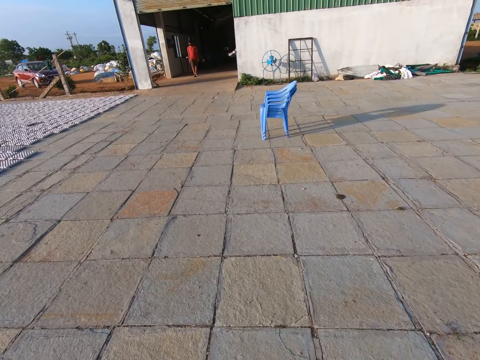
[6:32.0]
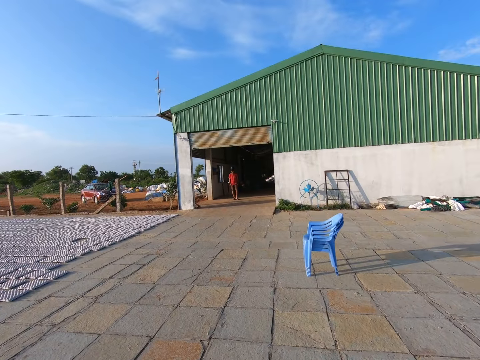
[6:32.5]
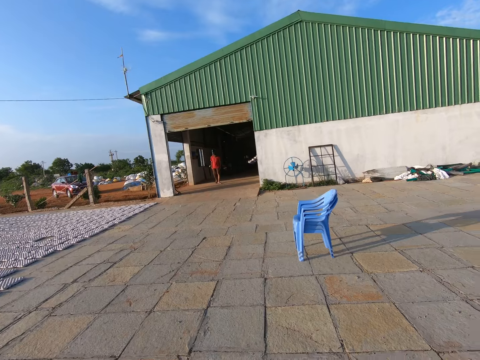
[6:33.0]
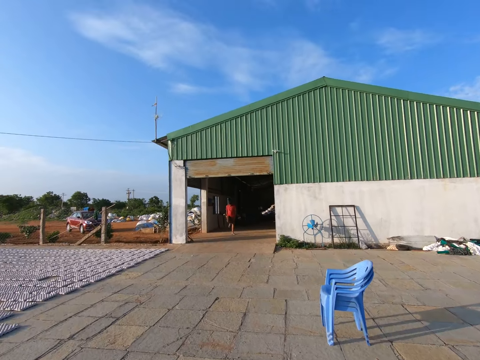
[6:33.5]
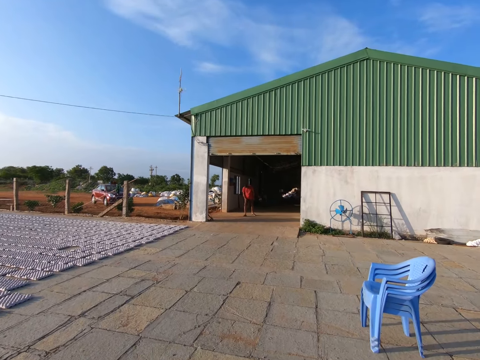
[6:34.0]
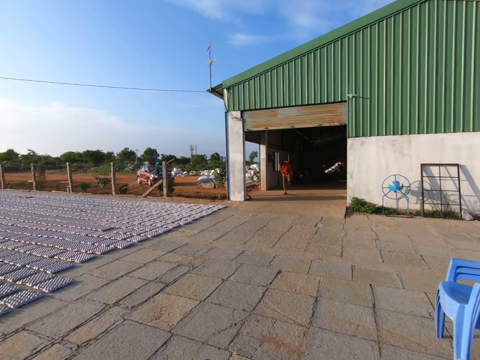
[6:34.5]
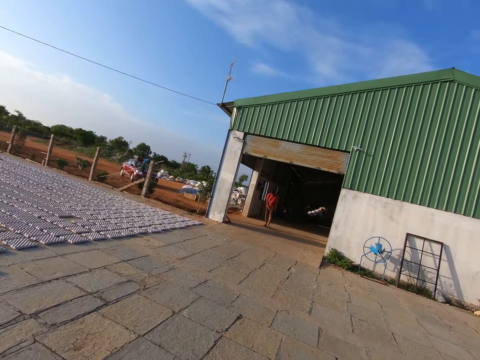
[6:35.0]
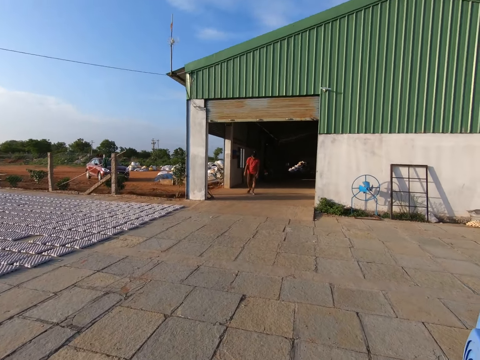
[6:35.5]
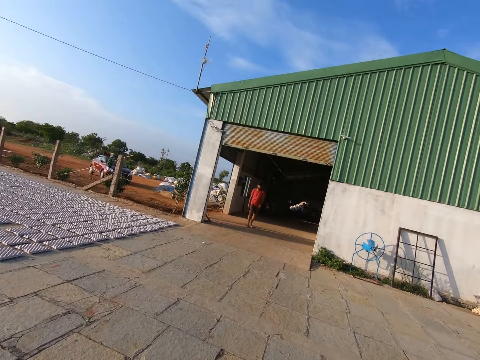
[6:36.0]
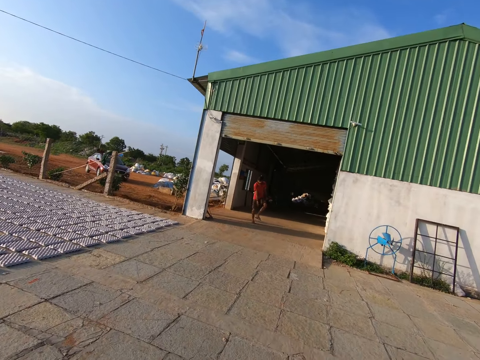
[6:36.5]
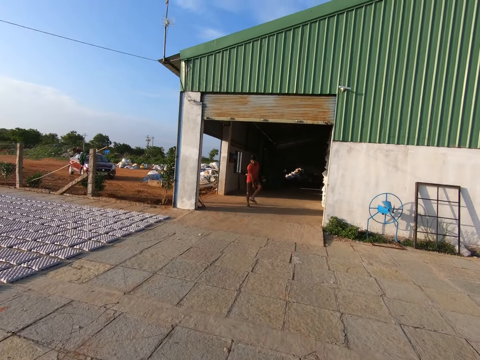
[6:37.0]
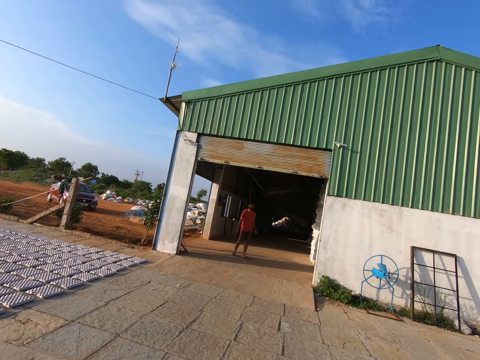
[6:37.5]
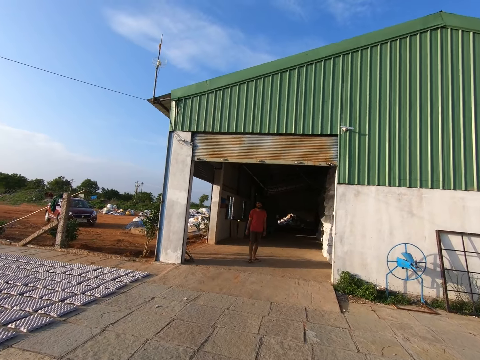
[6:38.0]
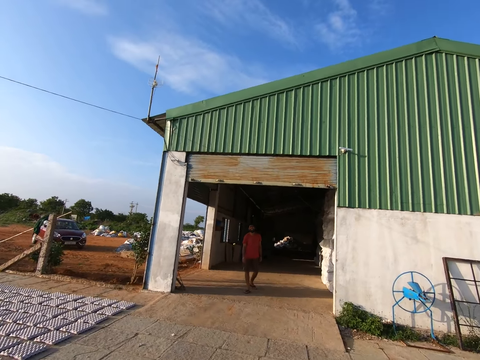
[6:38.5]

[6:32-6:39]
The camera wearer interacts with a man.

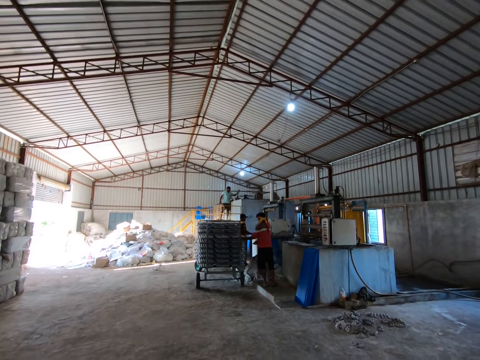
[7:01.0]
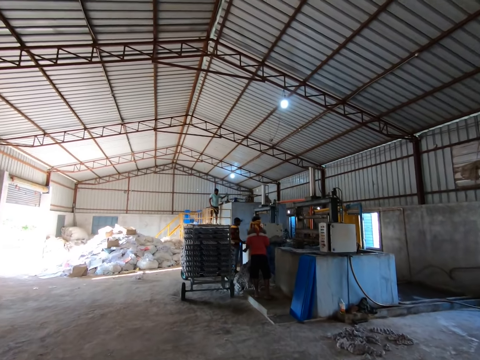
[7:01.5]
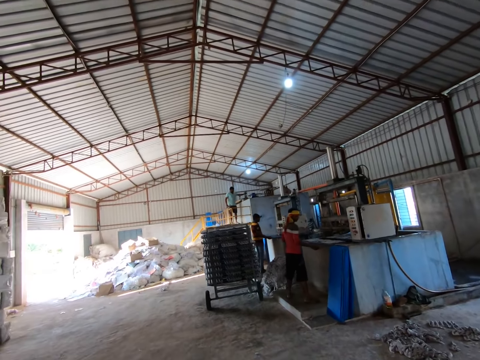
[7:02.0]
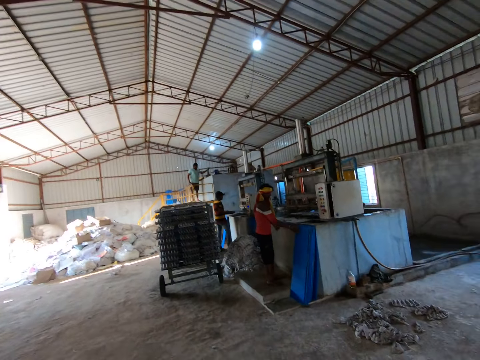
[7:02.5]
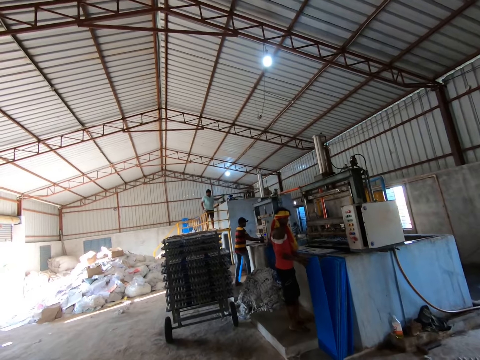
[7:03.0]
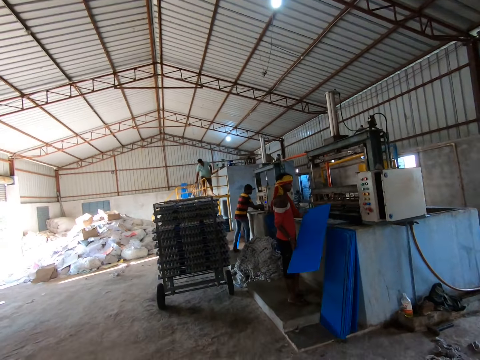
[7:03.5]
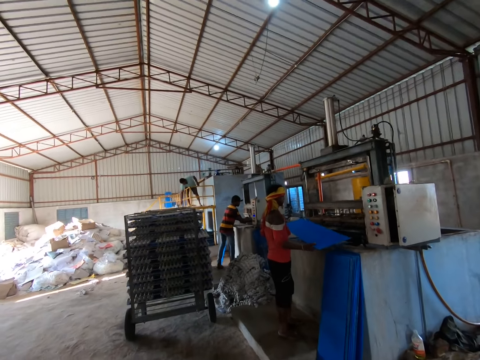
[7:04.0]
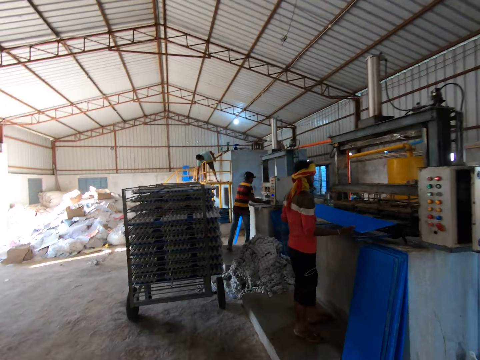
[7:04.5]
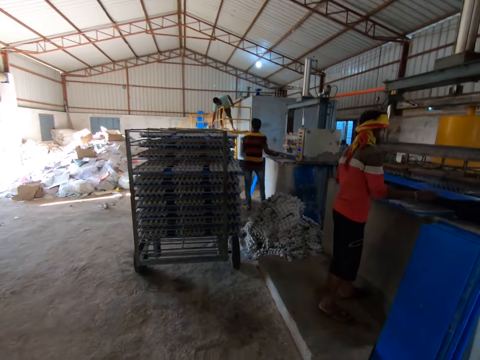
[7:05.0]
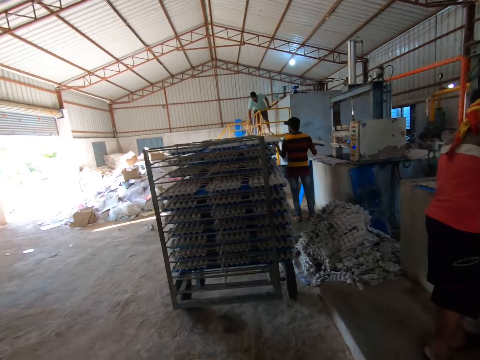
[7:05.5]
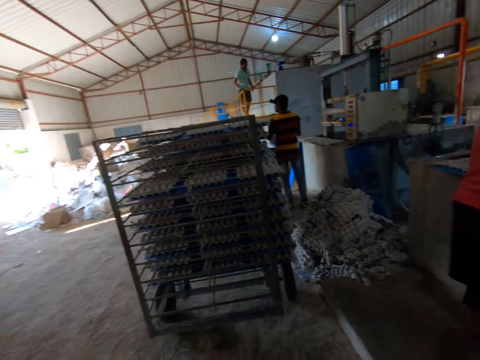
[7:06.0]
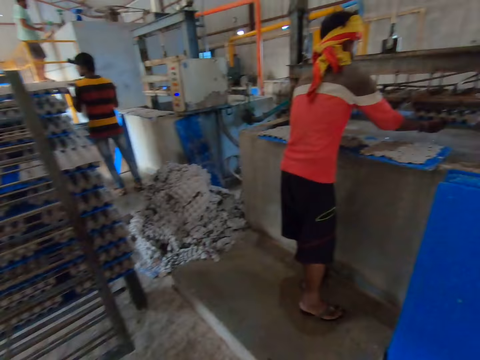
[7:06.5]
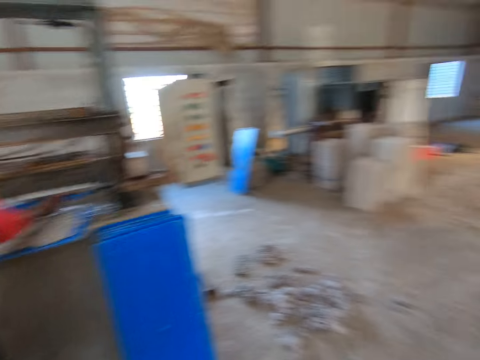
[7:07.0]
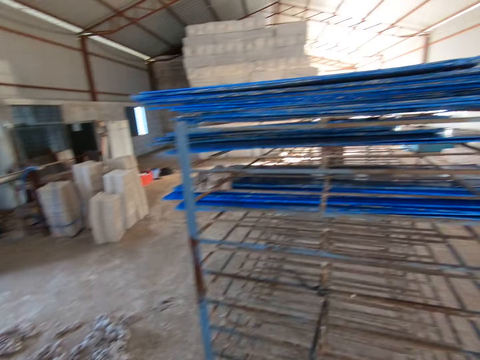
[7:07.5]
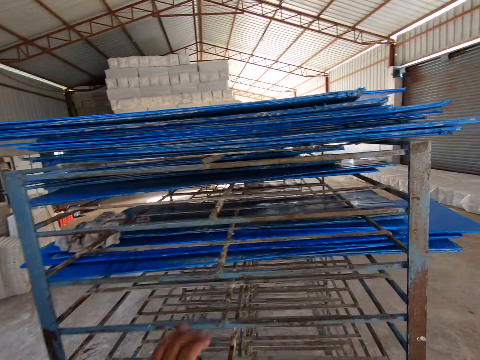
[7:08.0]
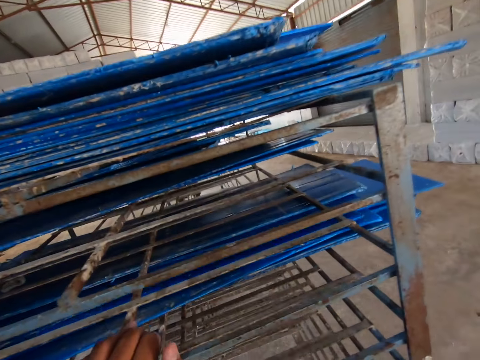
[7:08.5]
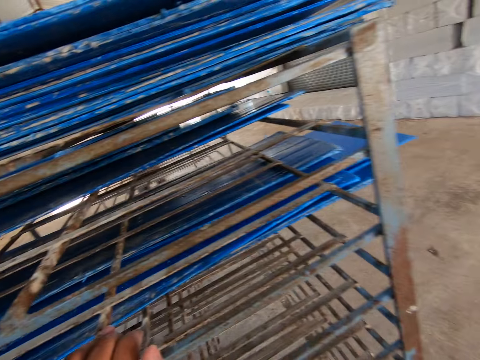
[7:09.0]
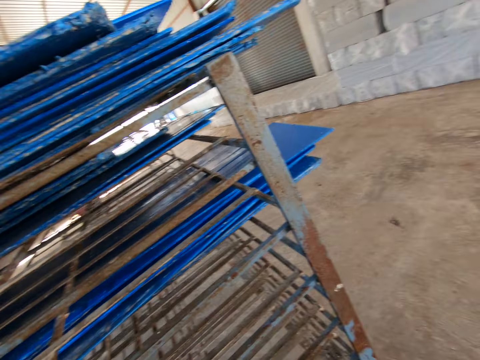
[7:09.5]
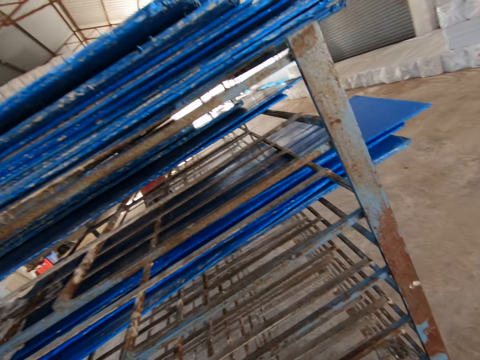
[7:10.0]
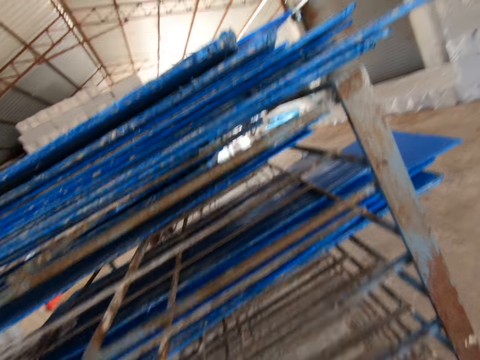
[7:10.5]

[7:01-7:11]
A man picks a tray from a stack of trays with his right hand. The man places the tray into a crate moulder with both hands. The camera wearer stops the tray with his left hand. He holds the trolley.

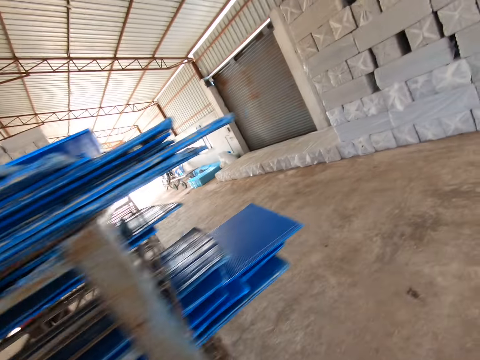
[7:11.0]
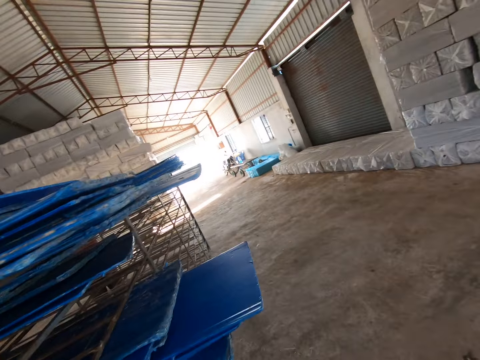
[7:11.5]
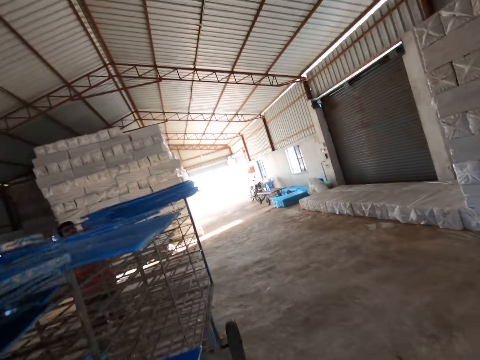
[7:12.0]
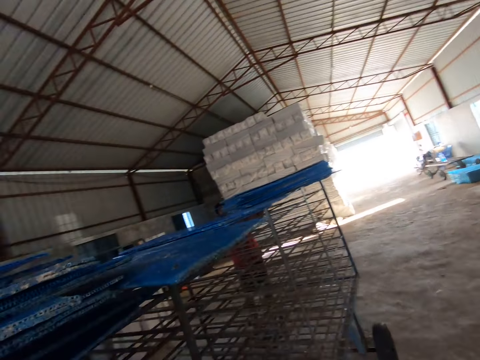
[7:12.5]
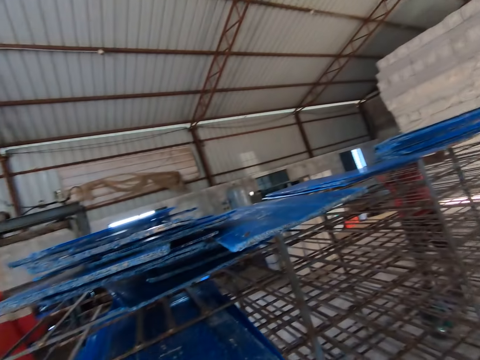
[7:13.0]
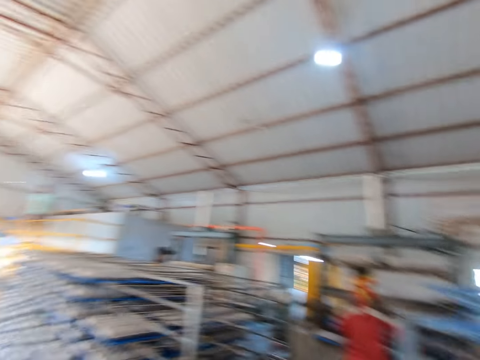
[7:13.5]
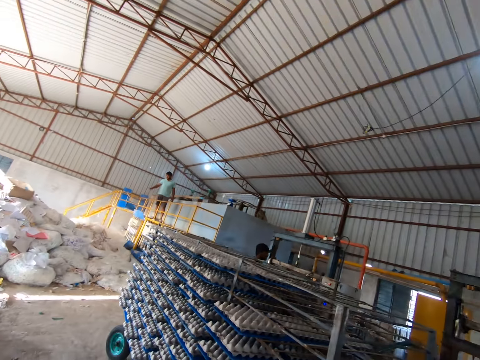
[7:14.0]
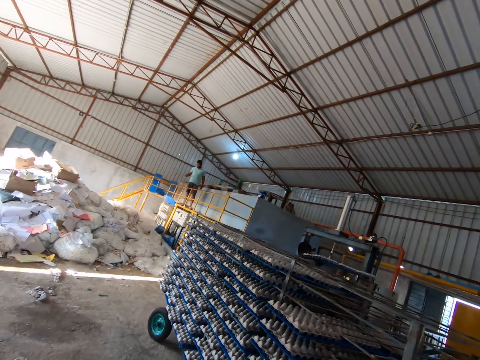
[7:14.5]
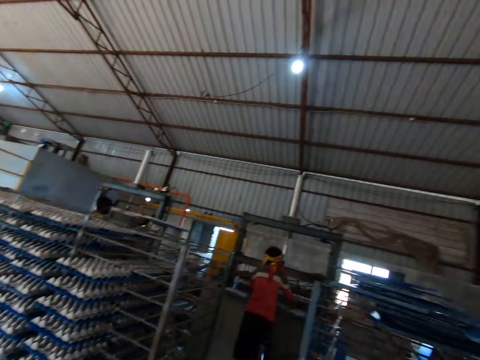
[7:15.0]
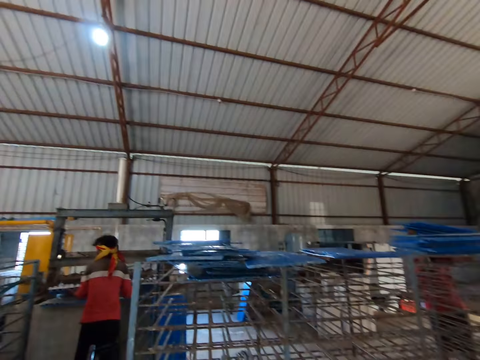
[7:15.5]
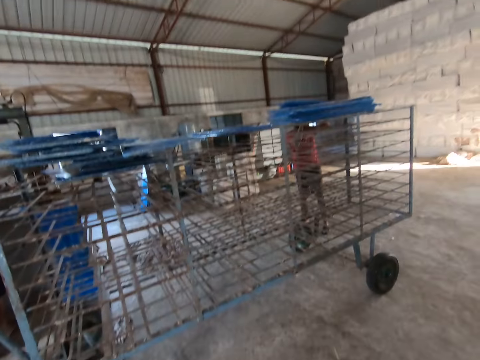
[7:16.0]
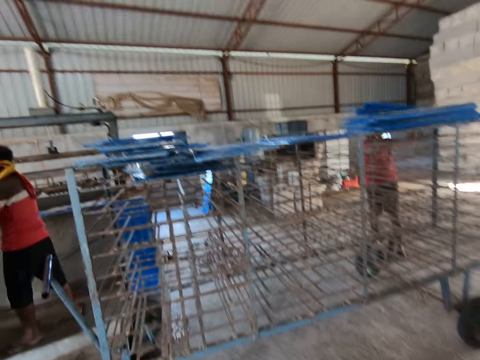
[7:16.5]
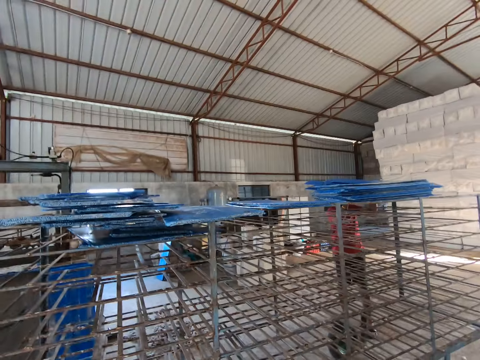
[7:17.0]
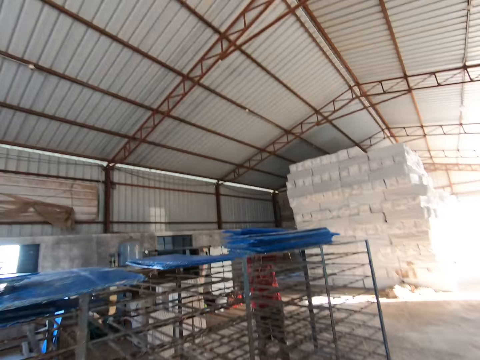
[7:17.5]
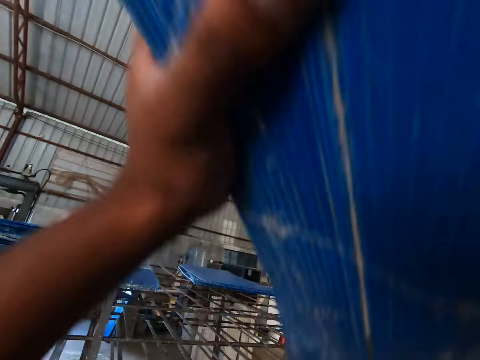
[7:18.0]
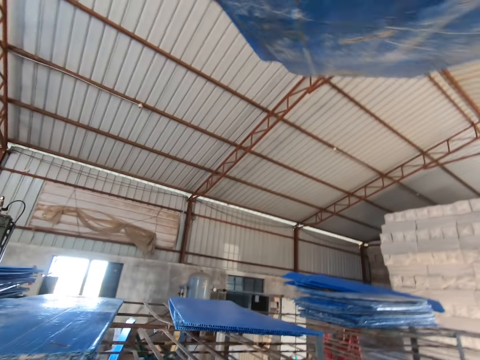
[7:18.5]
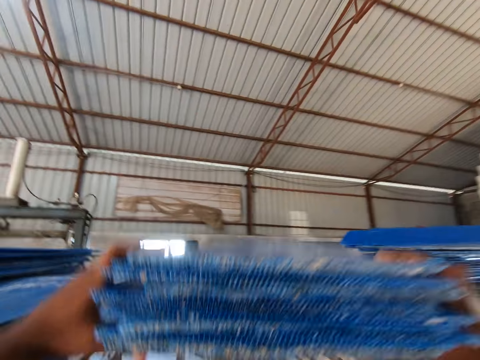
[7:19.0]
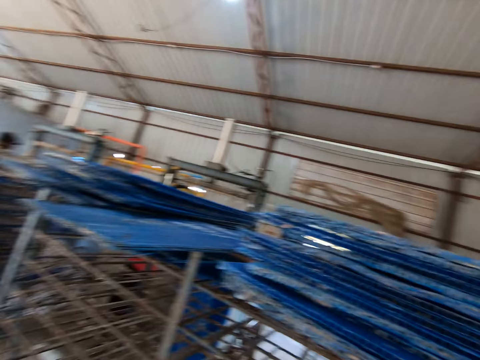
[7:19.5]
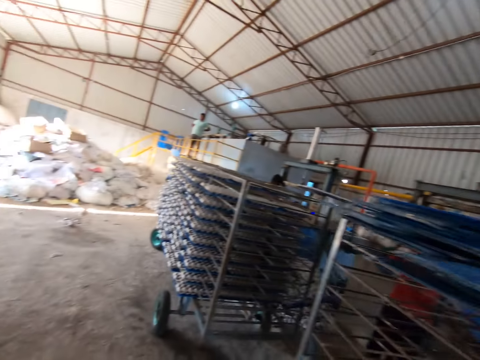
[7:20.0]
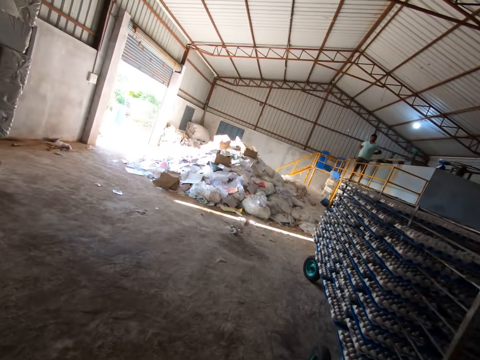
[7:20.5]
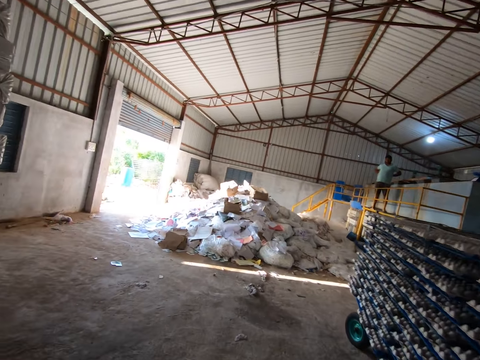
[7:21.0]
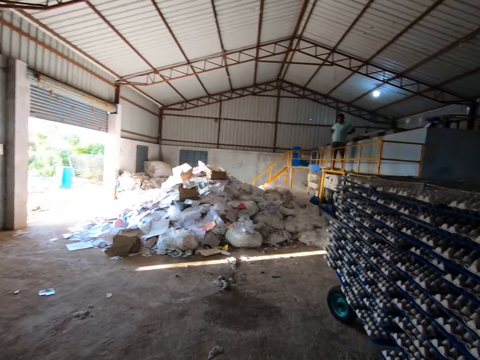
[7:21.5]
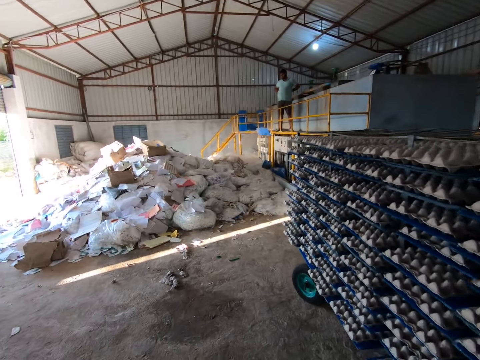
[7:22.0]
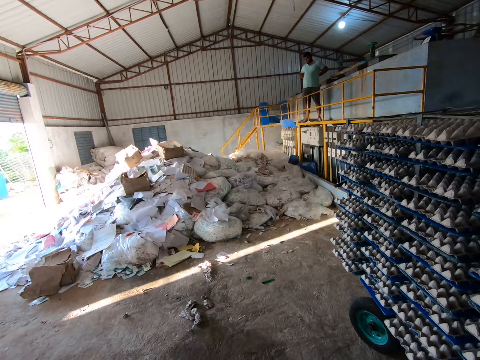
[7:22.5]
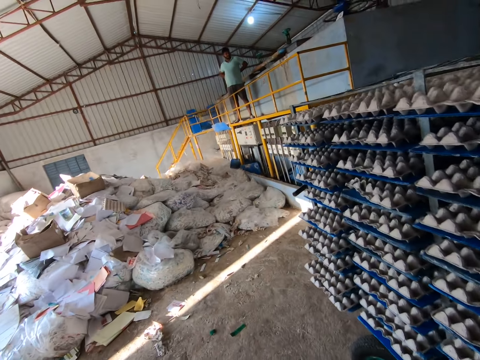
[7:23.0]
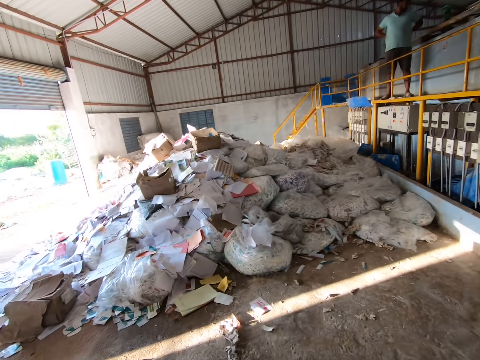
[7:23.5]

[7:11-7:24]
The camera wearer walks in the warehouse. The man removes a tray of crates from the crate moulder with both hands. Another man places a stack of trays on the trolley with both hands. The camera wearer places a stack of trays on the trolley with both hands. They walk in the warehouse.
